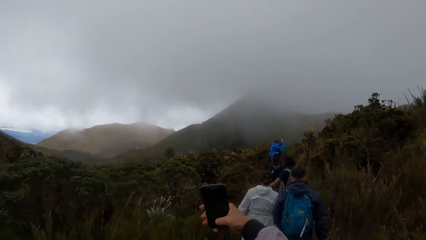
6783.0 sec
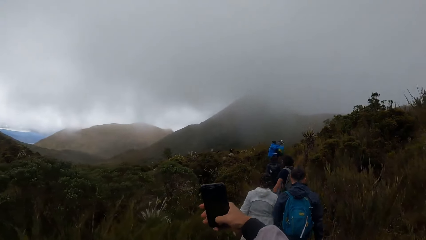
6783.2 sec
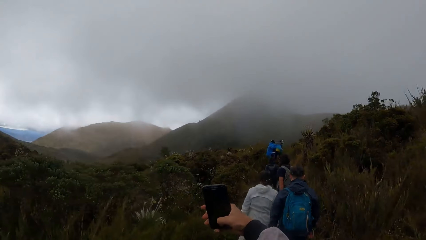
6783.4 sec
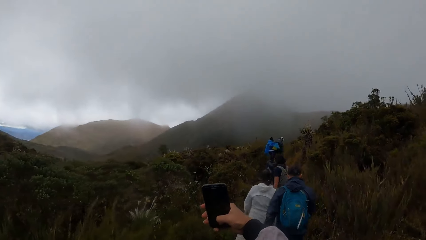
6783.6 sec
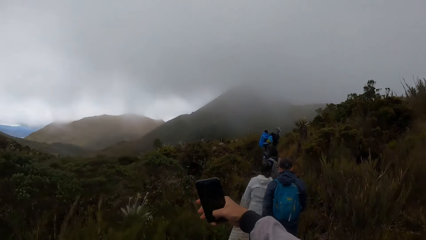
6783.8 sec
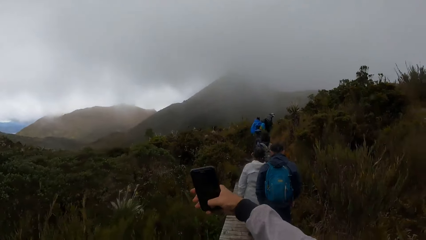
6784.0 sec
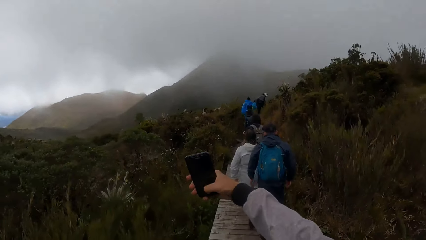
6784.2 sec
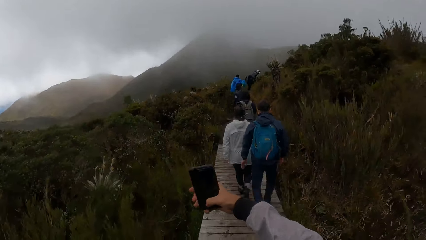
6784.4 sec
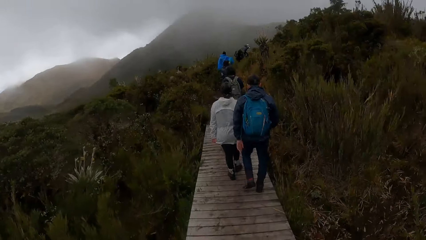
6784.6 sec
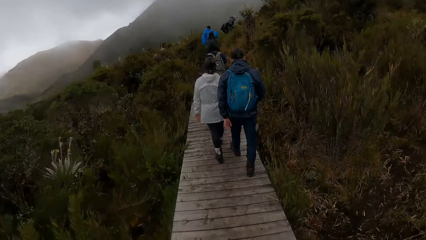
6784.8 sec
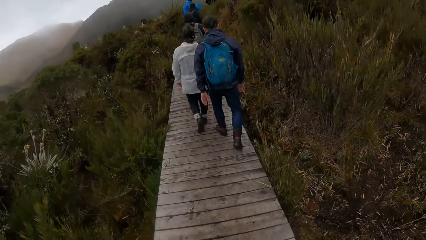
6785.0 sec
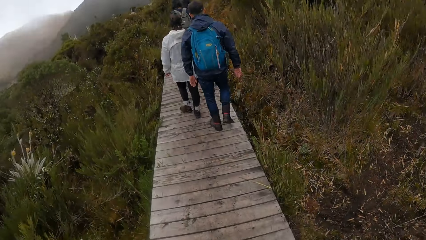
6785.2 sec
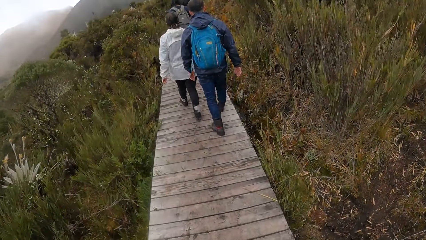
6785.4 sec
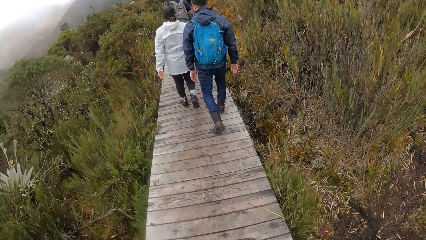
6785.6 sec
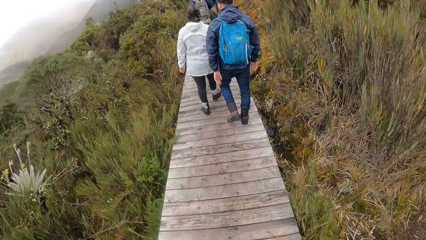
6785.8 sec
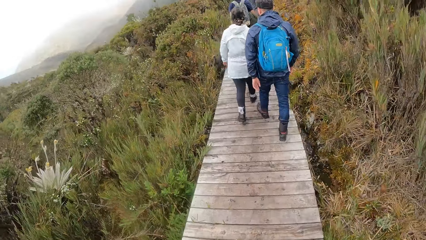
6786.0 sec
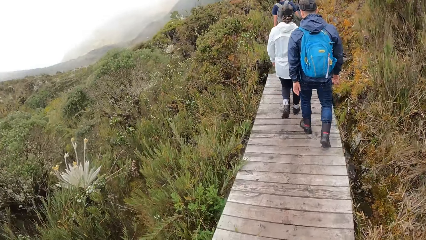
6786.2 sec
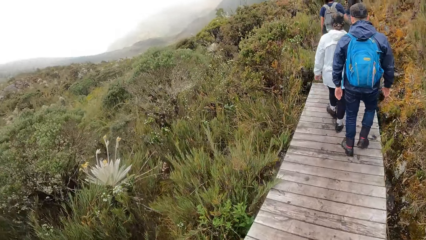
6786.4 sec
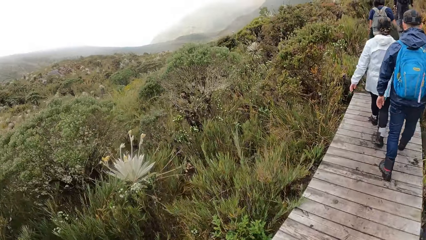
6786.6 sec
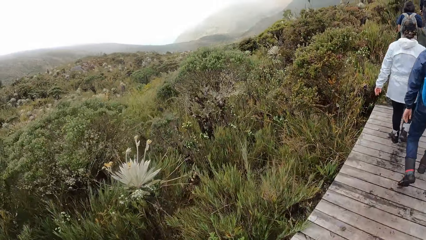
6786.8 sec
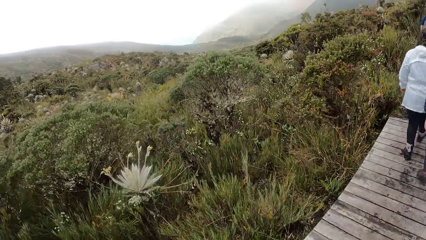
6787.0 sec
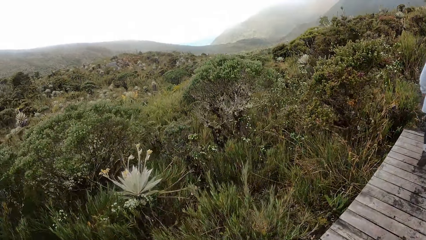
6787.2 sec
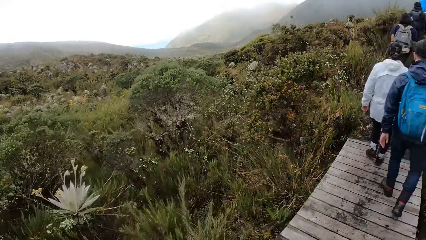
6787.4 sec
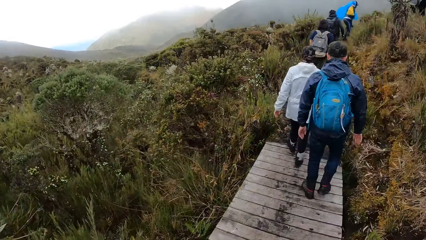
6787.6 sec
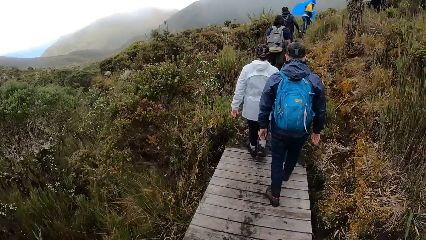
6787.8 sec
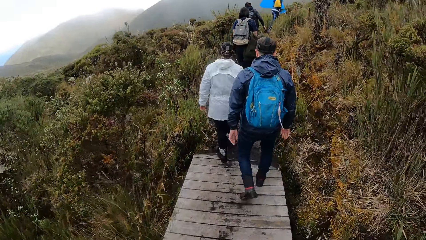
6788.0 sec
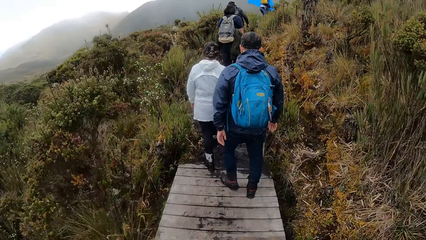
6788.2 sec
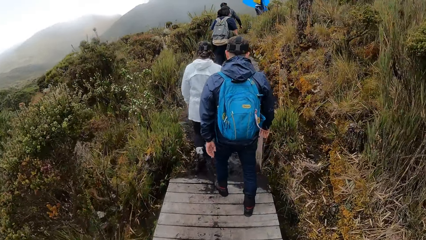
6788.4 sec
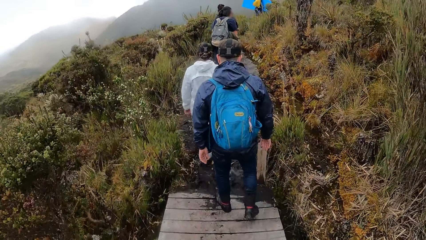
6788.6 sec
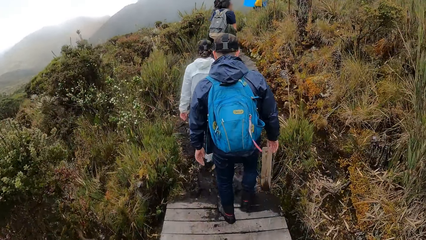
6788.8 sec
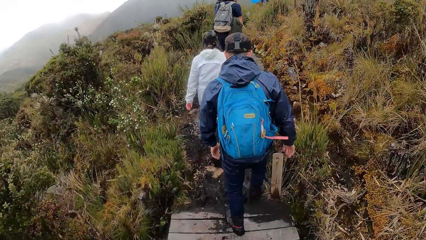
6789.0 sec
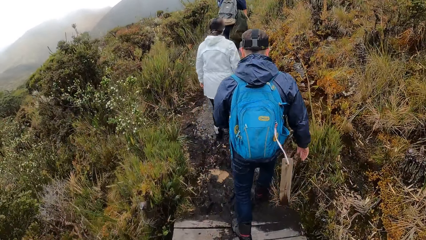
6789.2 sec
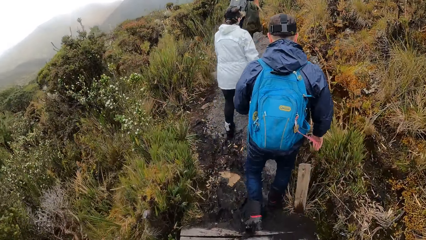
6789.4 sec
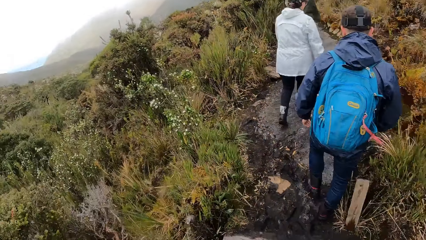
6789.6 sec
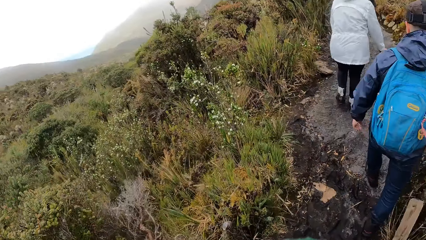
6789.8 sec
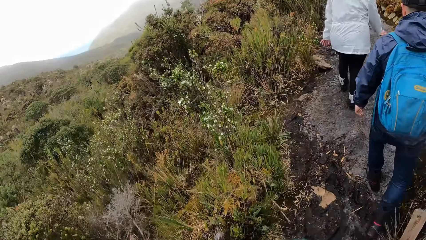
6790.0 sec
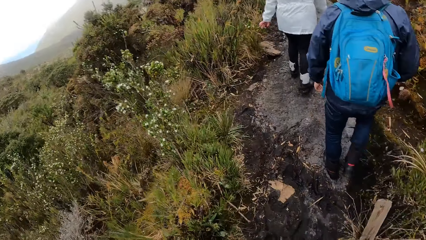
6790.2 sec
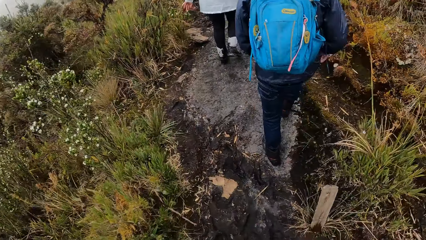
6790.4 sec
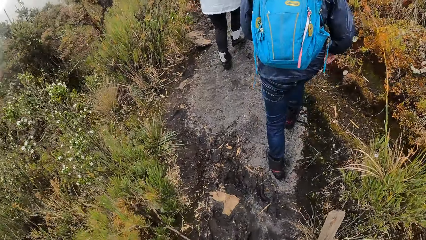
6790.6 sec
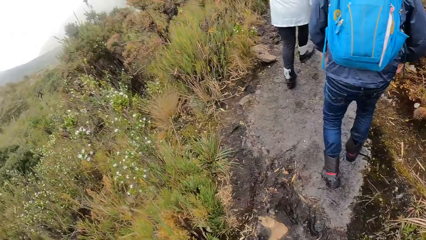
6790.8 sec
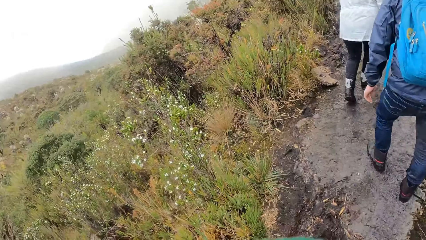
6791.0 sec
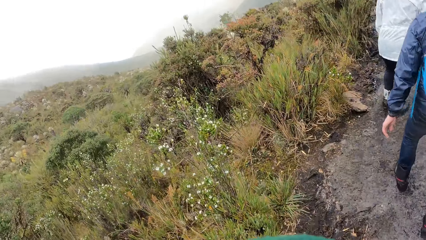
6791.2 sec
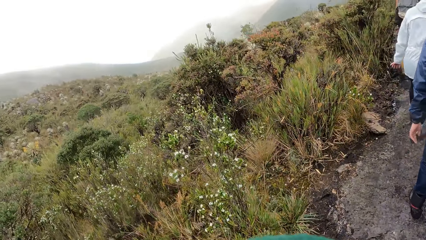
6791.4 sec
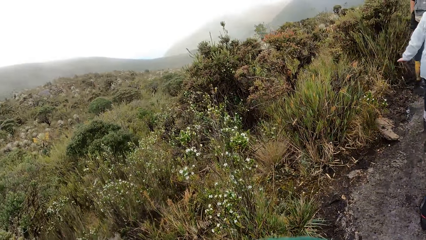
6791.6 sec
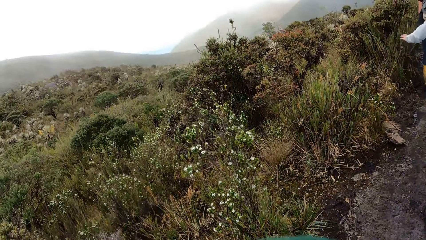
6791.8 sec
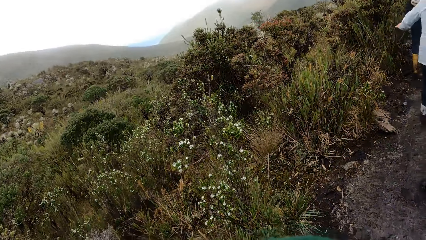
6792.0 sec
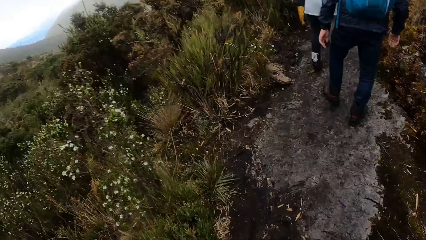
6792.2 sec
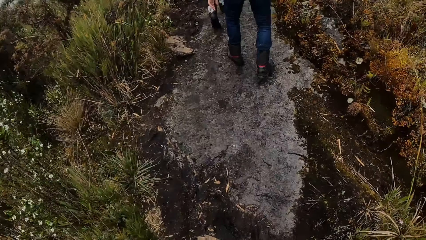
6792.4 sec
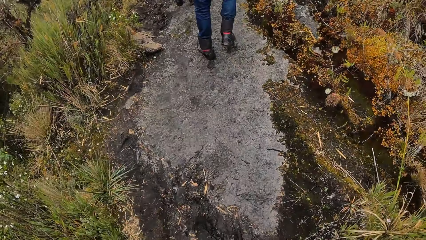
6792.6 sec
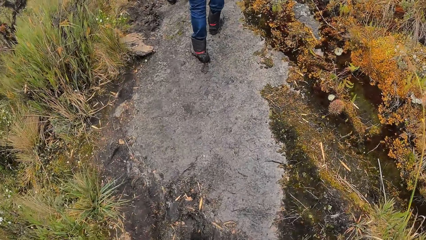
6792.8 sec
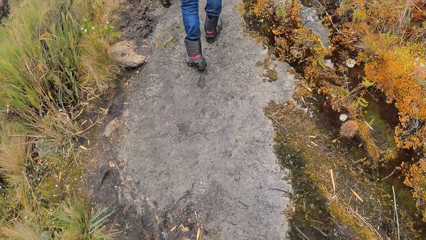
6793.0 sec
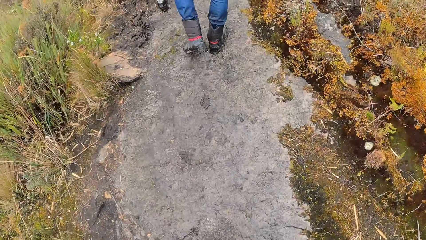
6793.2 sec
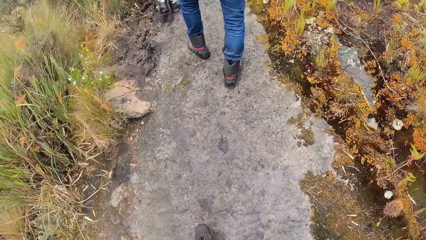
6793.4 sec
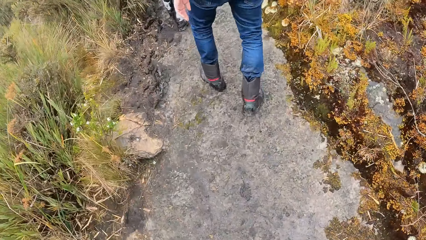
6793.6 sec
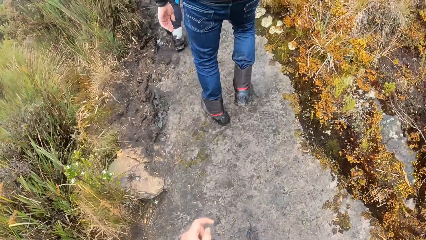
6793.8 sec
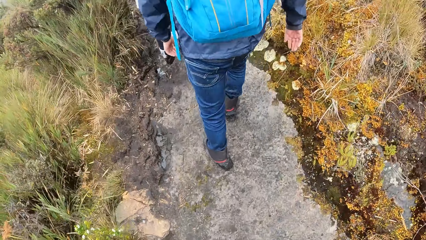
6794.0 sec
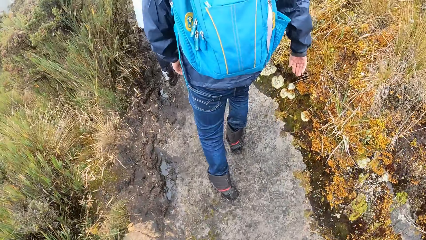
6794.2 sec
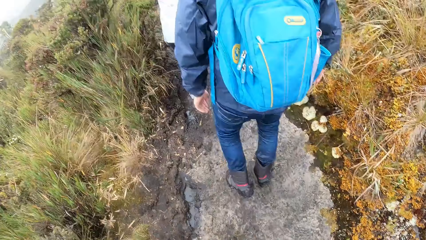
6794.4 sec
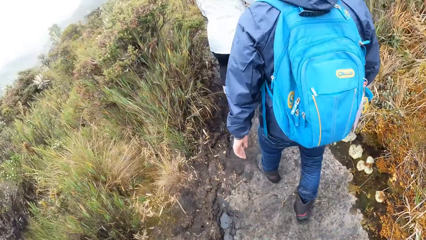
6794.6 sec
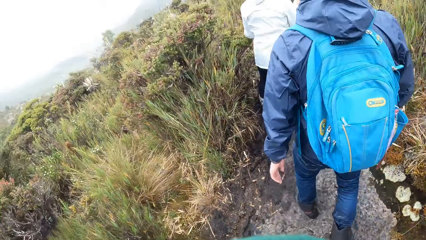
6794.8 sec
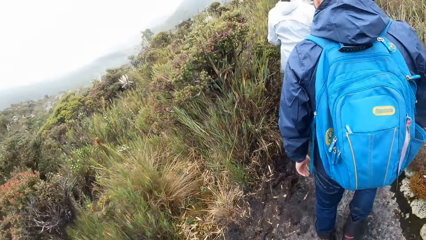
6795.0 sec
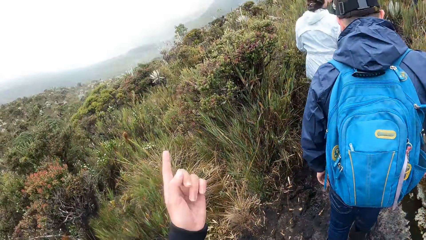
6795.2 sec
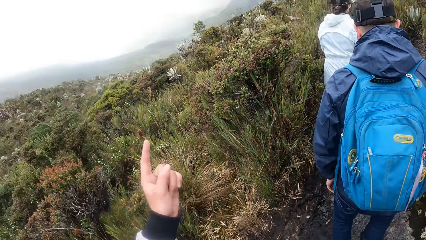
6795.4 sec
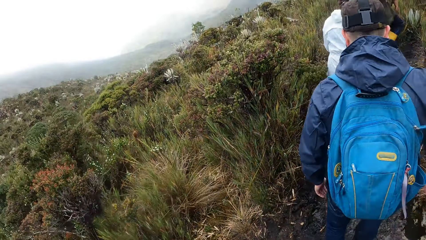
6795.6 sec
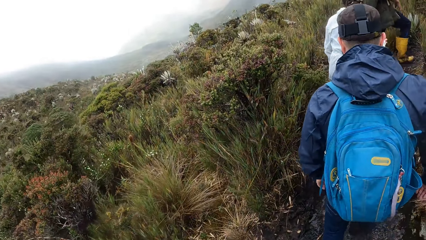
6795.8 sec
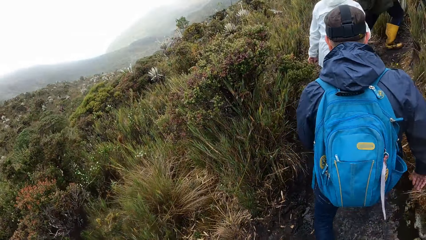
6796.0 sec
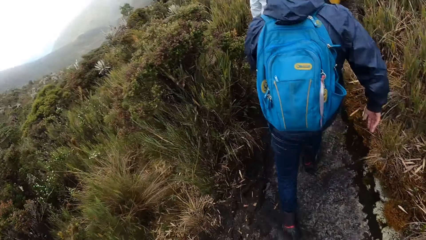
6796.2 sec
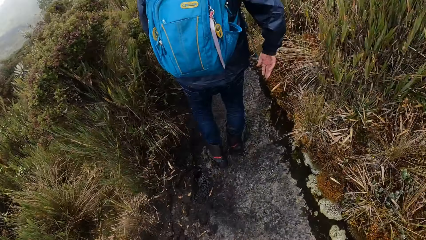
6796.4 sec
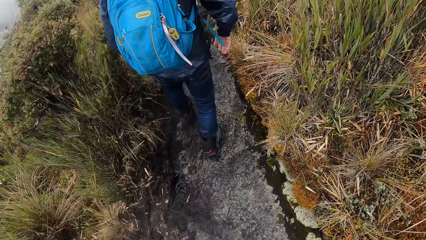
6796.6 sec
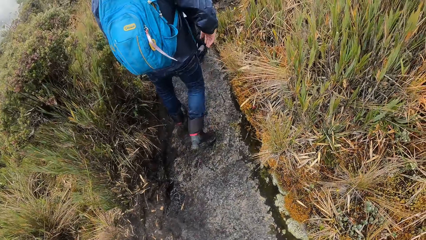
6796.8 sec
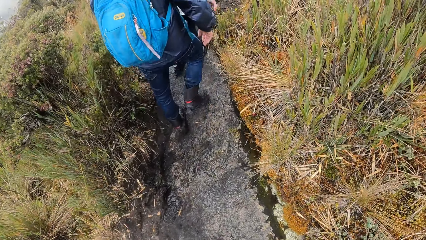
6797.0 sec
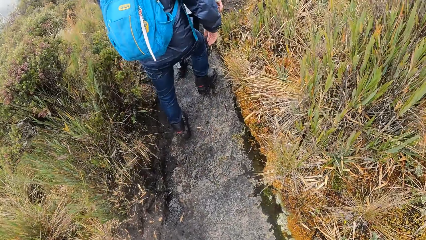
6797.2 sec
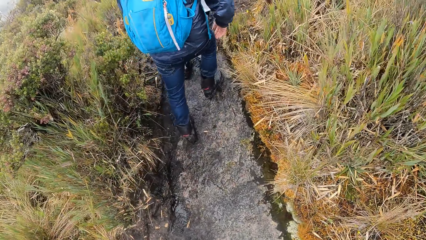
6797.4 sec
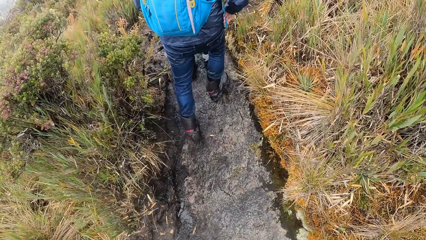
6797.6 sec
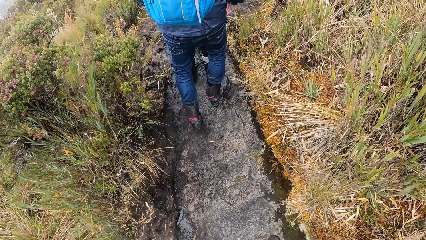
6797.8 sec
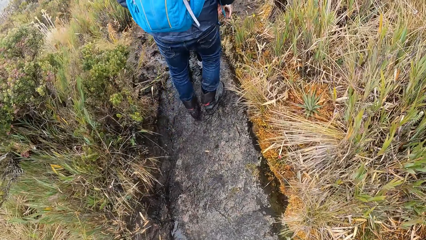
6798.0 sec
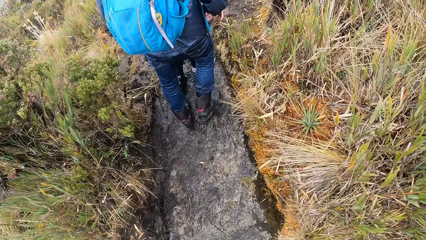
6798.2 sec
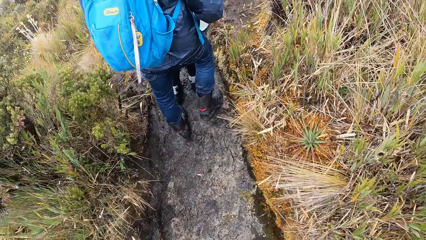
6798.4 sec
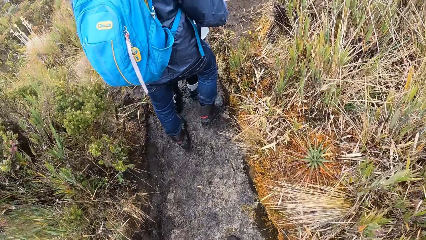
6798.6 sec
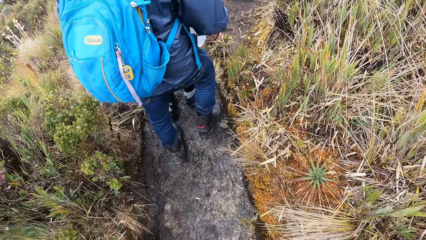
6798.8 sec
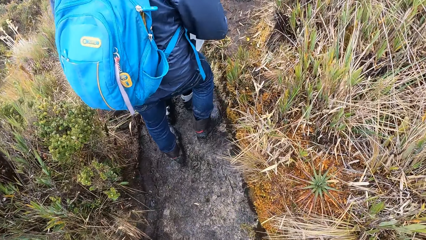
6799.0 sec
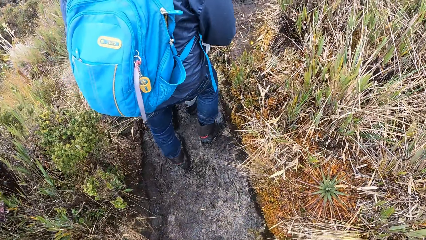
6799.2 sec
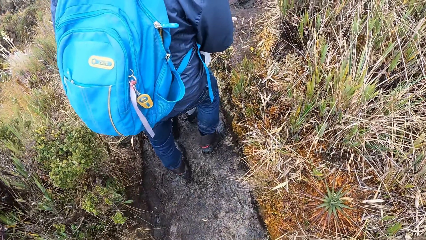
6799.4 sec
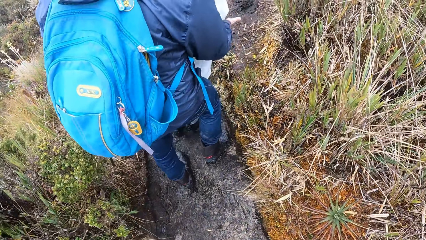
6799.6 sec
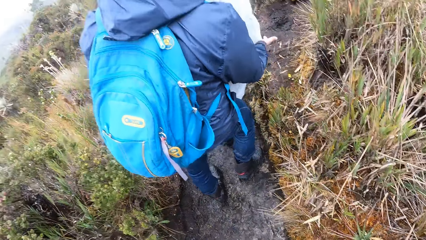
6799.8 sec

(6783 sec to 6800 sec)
The camera wearer lowers the phone with his right hand. He walks around, looks around and walks on a mountain. He looks around and walks around. He raises his left hand. He points at the hills. He walks around.
